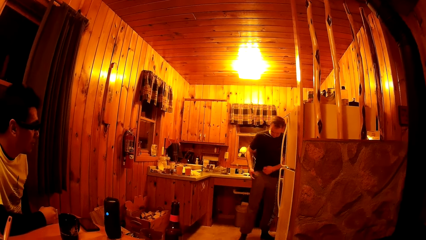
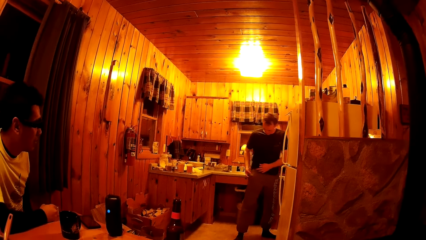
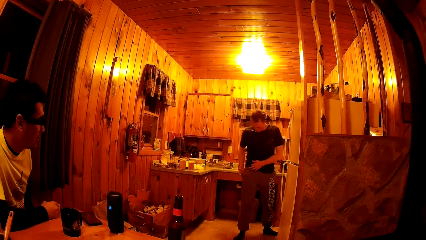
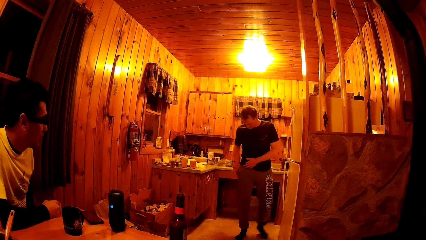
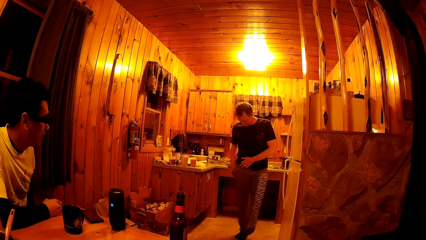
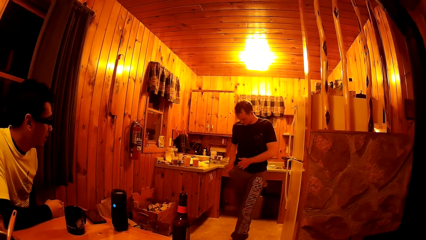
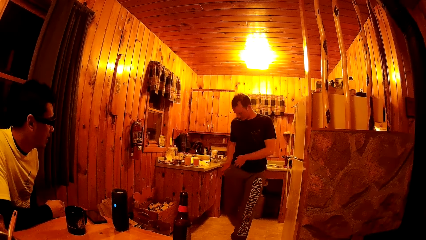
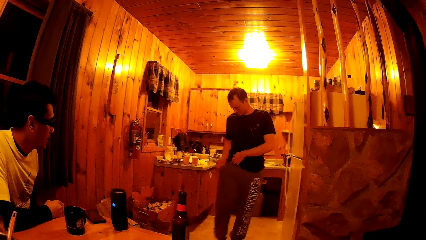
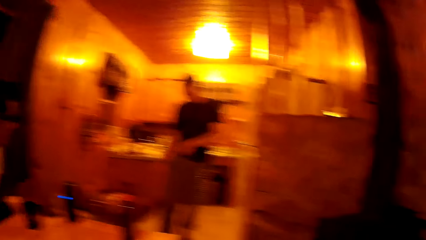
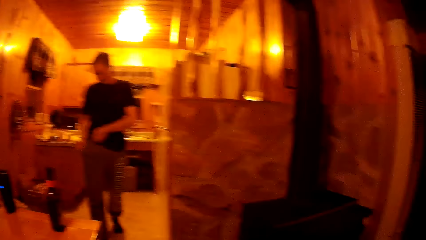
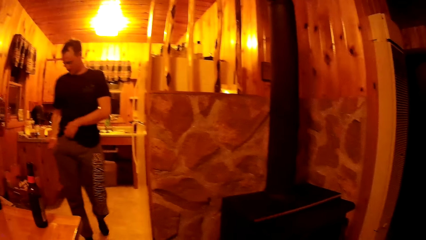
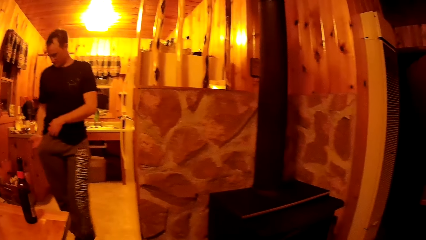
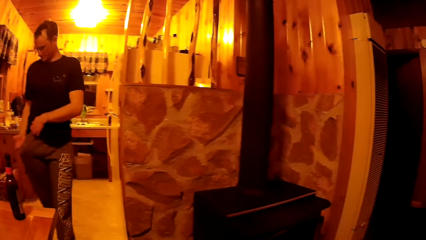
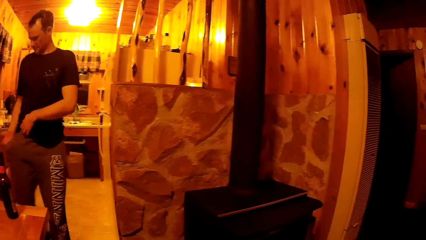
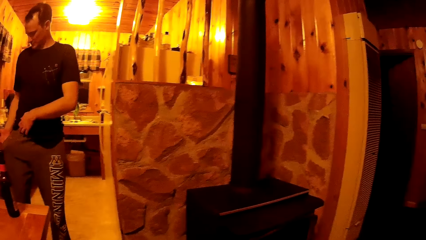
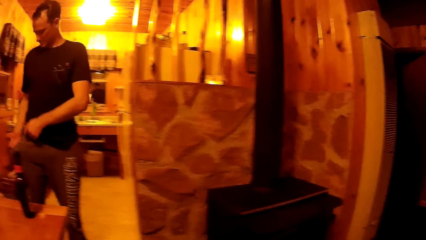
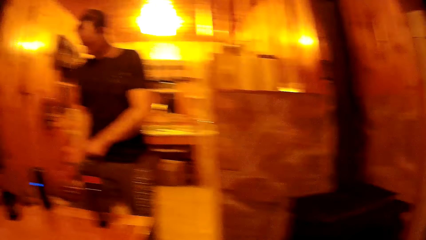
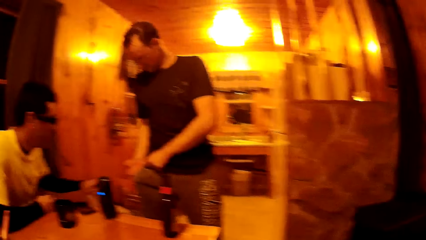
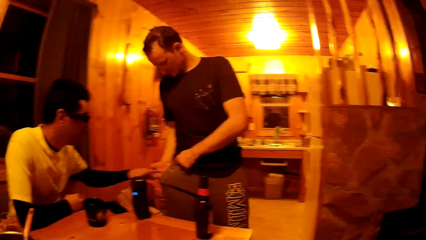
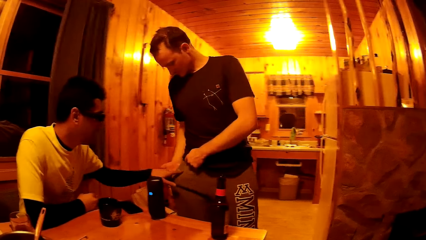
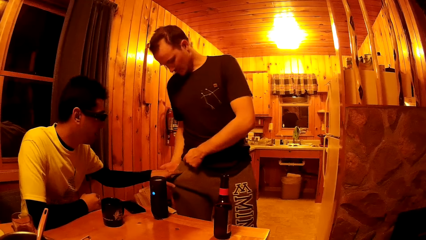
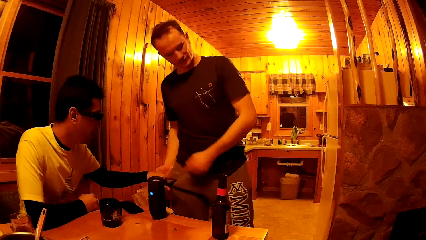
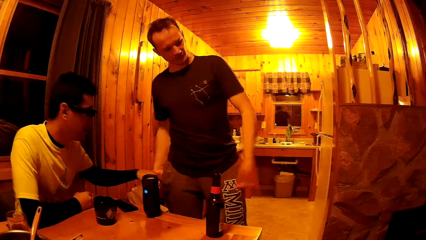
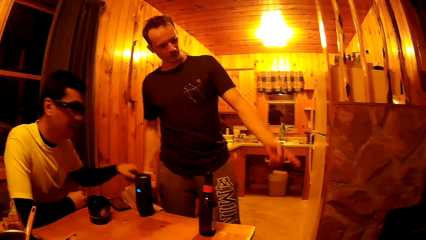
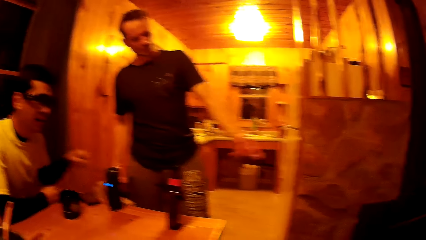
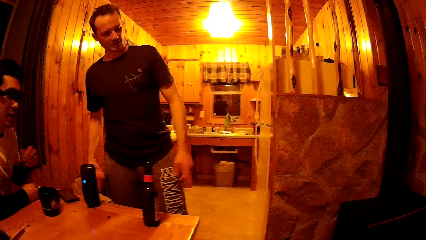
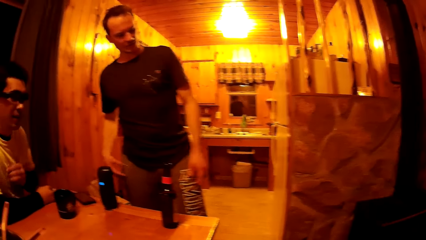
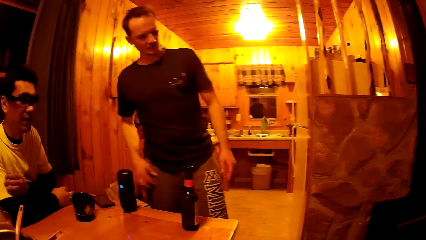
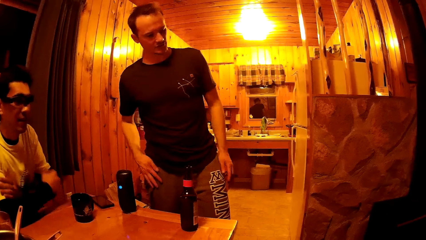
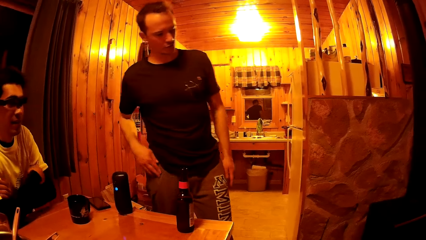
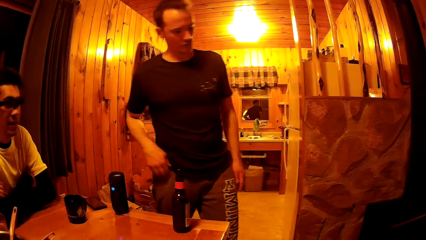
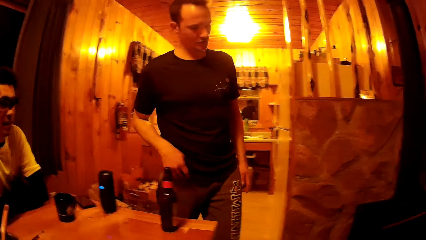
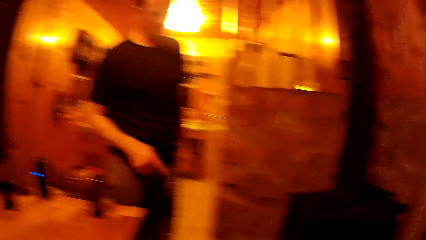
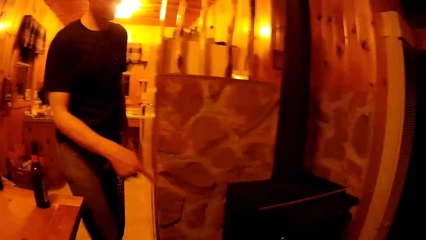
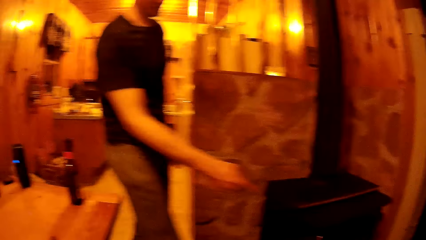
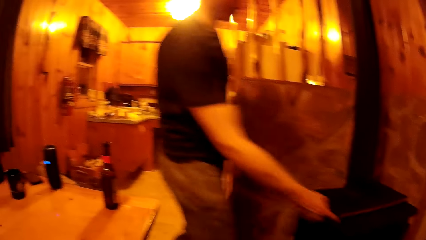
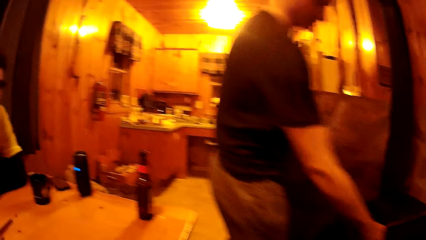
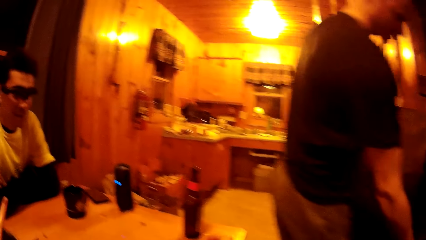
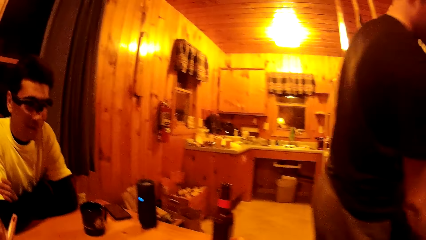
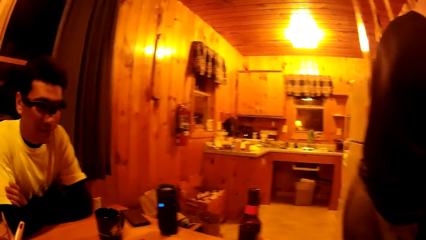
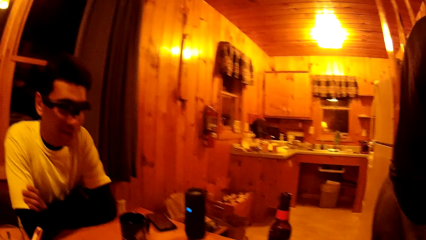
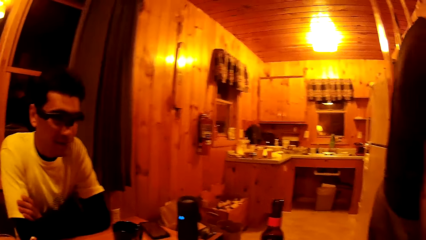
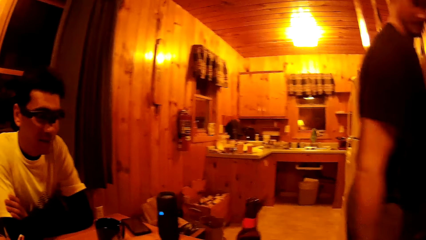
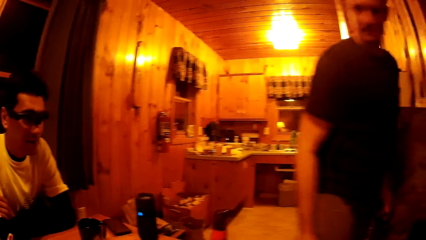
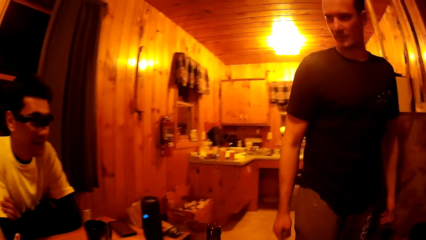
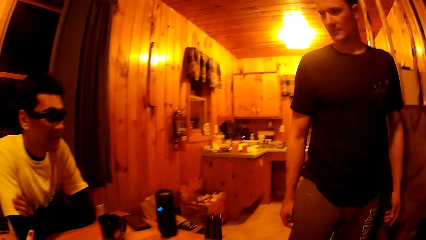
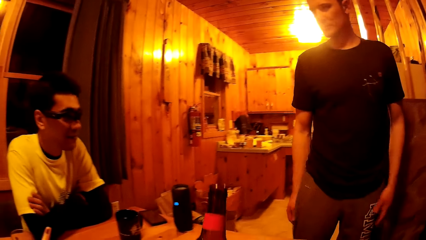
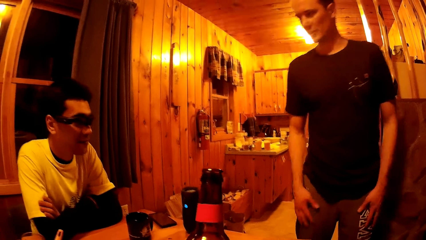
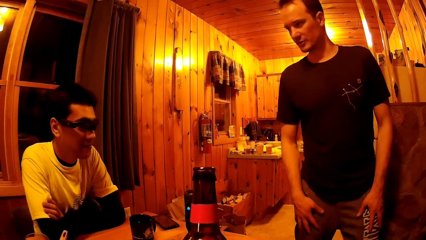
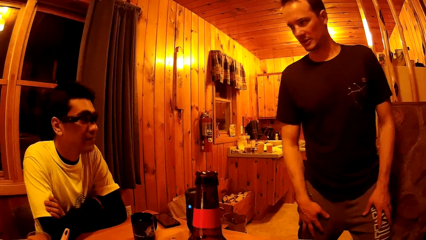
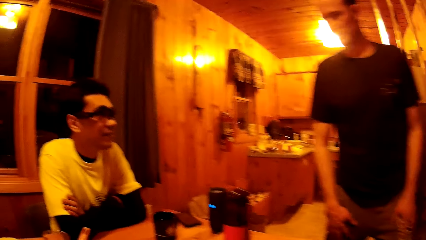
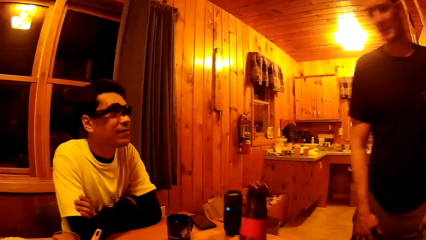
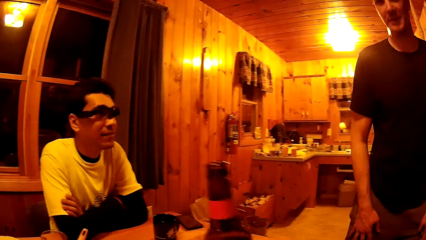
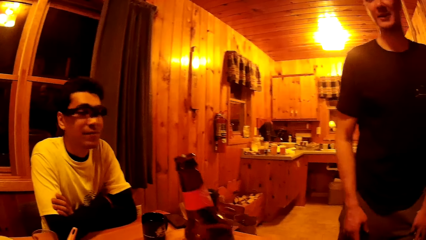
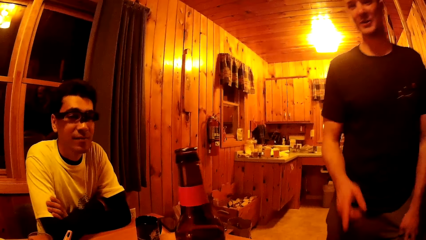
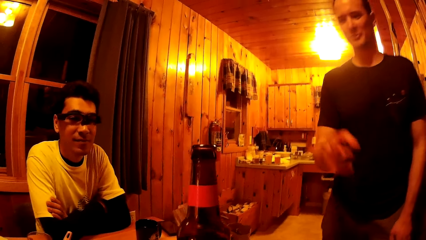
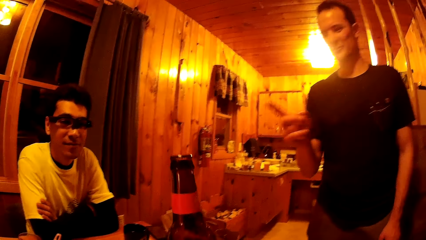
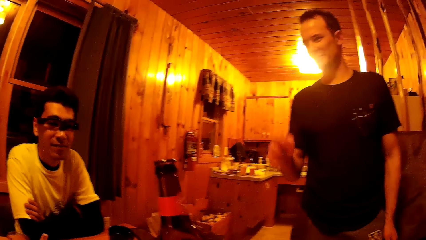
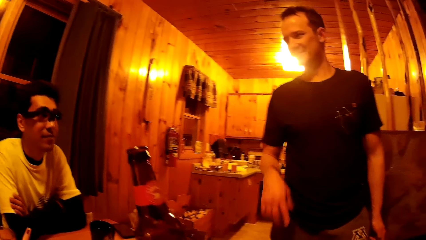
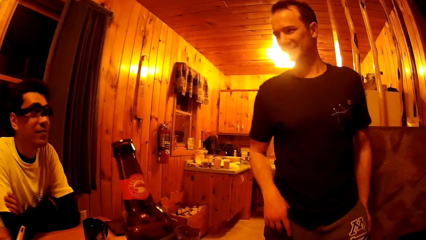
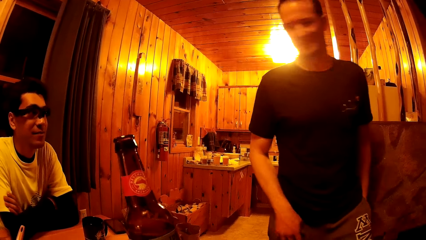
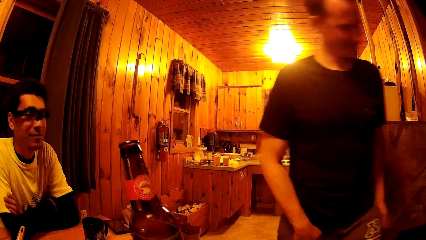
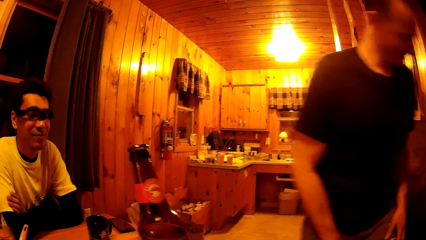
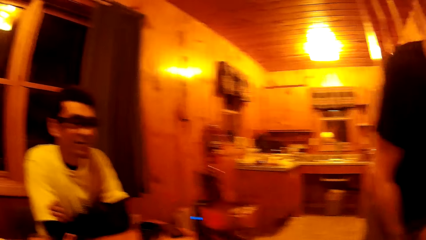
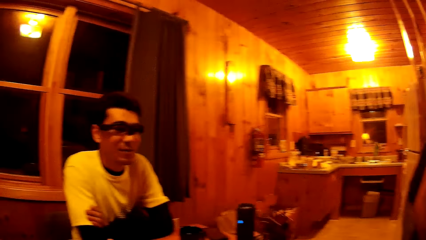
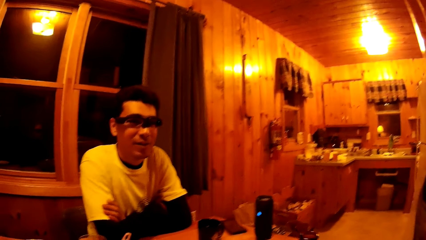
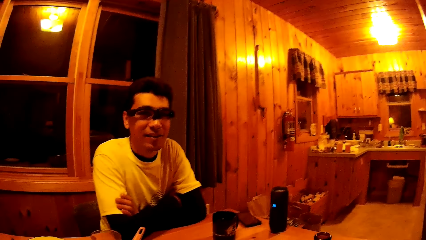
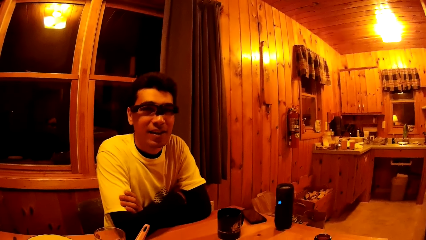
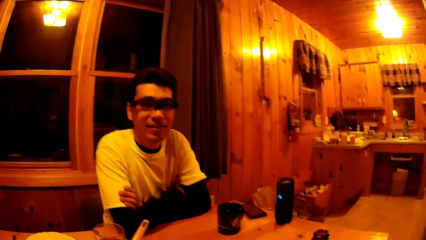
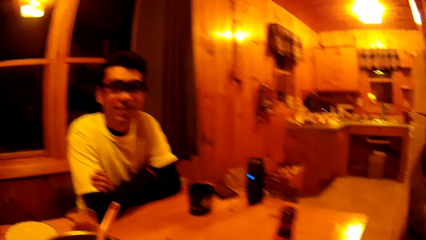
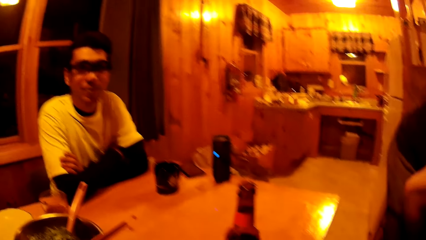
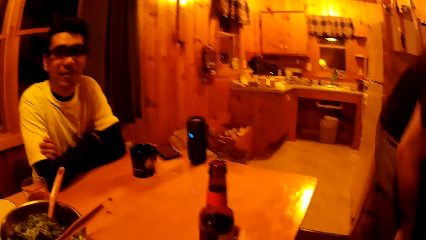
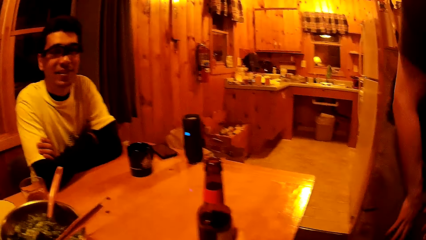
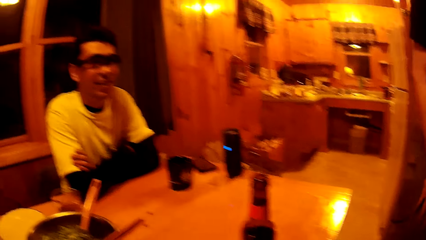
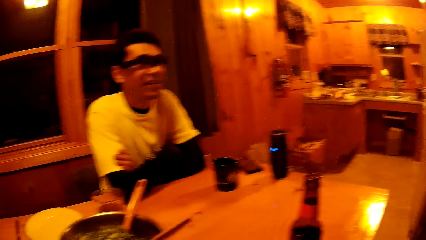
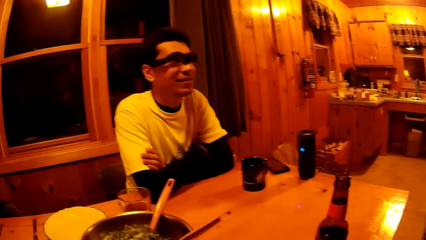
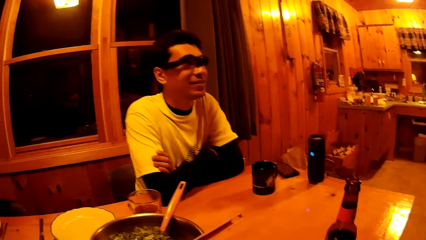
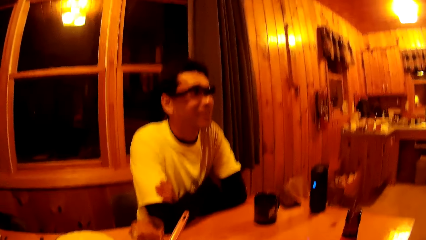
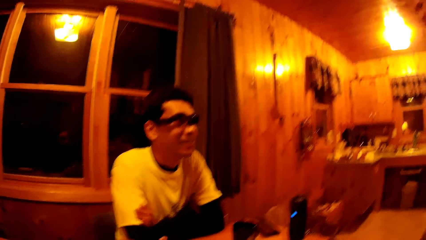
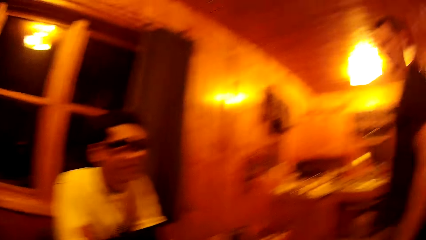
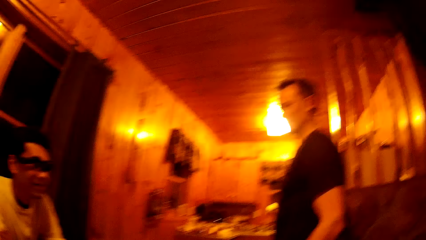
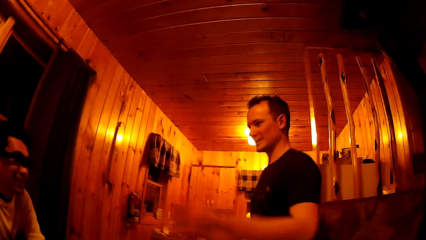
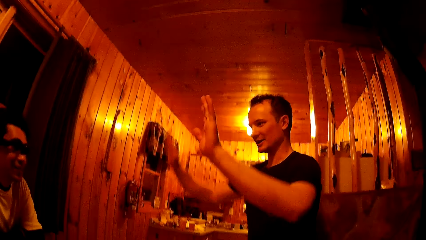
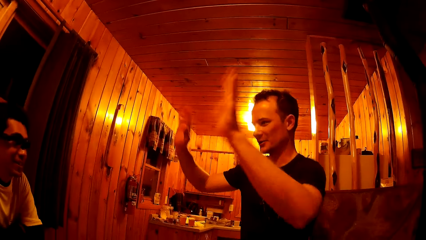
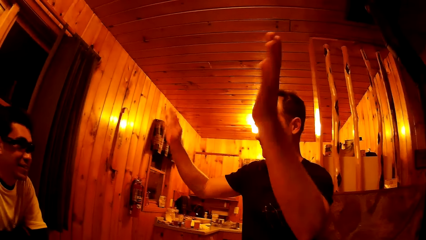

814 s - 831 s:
The camera wearer looks around. He lifts up a bottle of beer from the table with his right hand. A man points to the camera wearer with his right index finger. The camera wearer holds the bottle of soft drink. He drops the bottle of beer in his left hand on the table.
